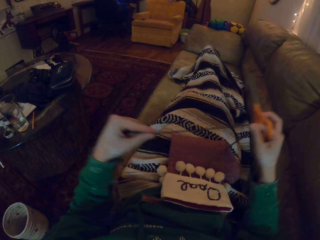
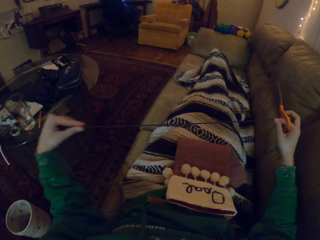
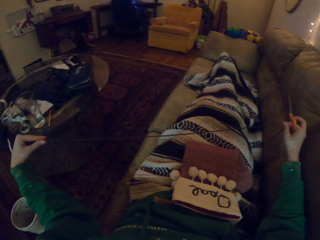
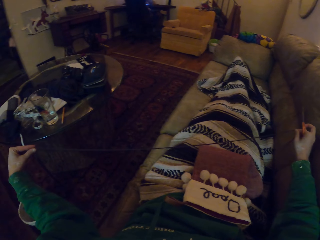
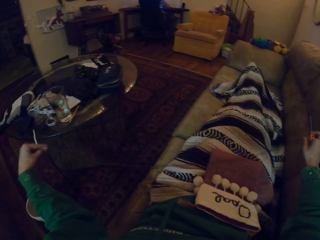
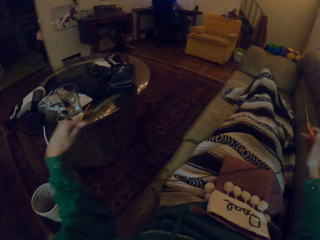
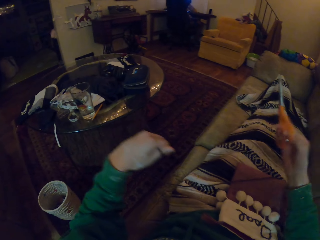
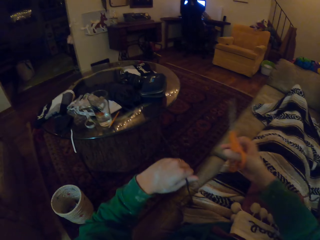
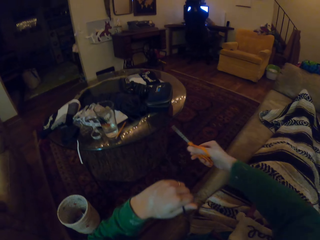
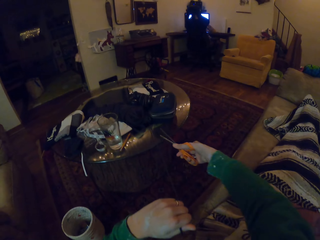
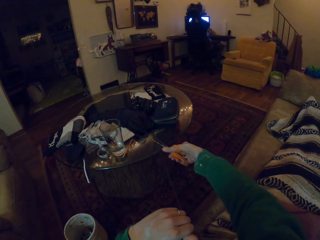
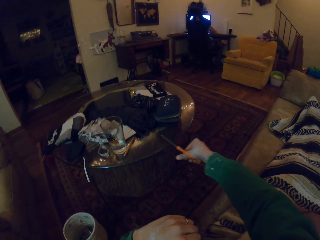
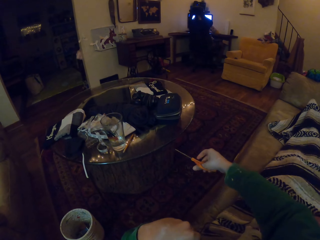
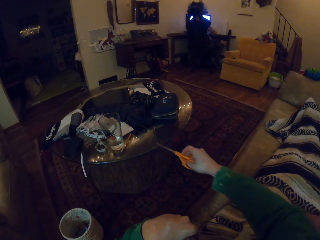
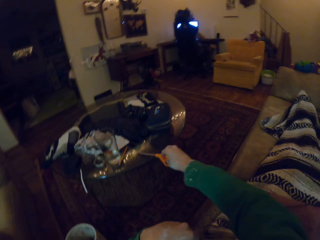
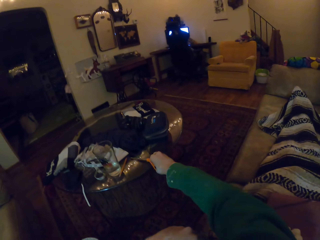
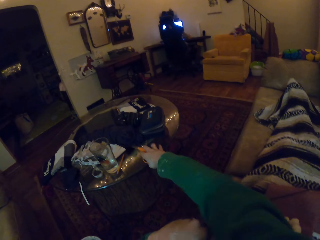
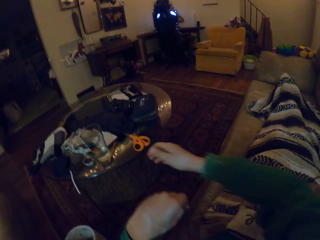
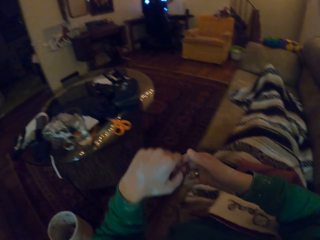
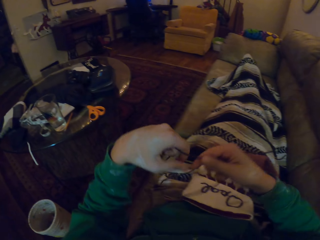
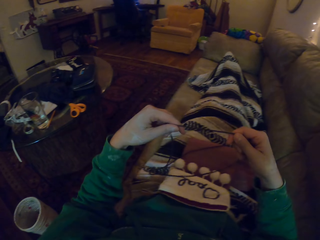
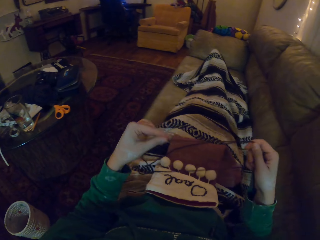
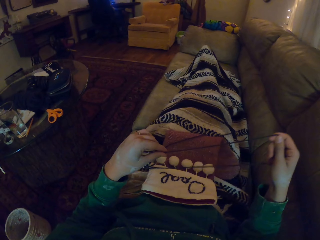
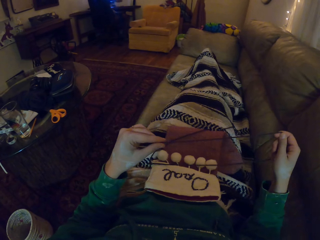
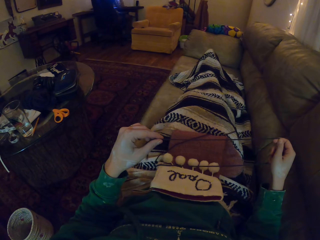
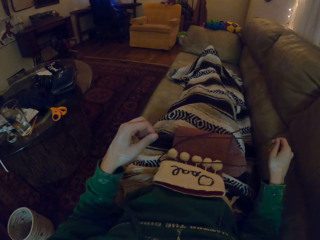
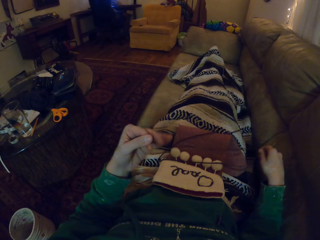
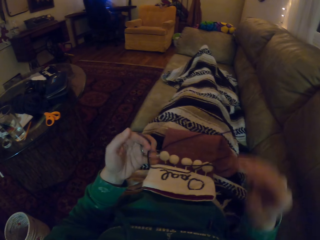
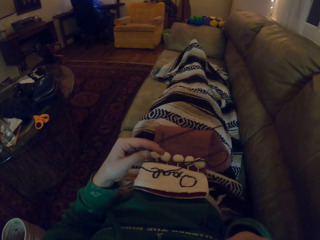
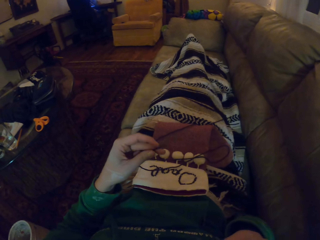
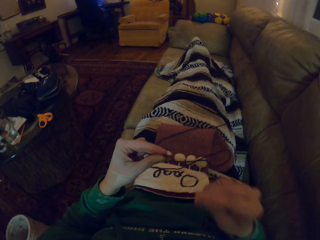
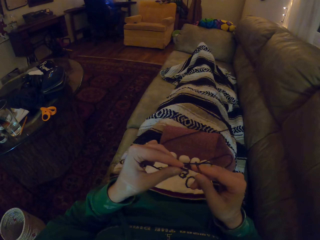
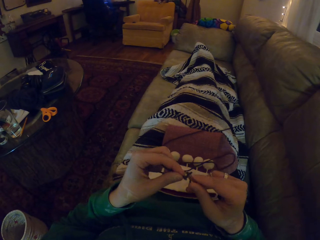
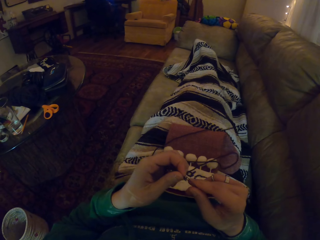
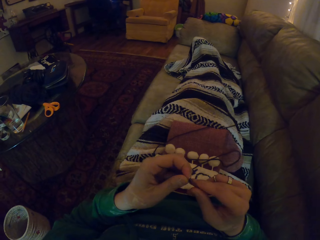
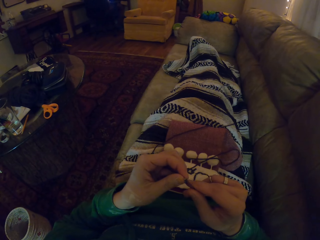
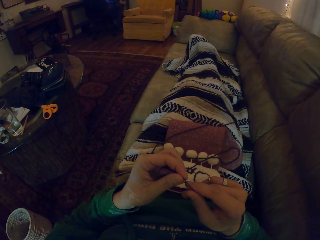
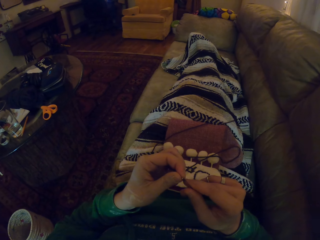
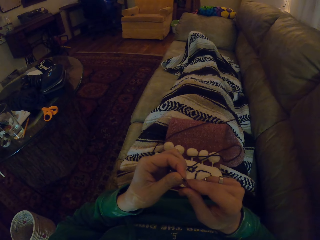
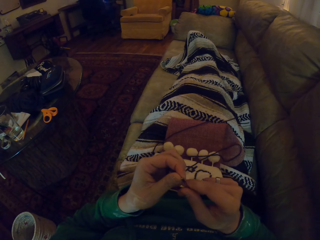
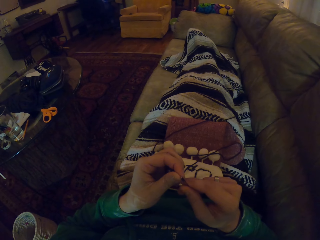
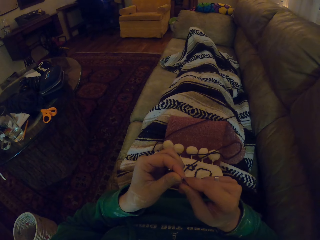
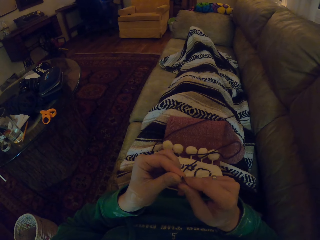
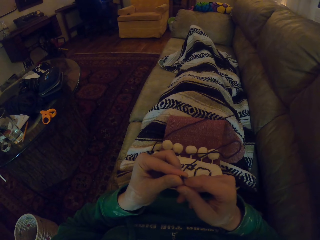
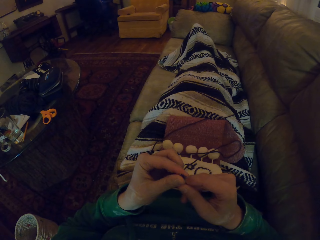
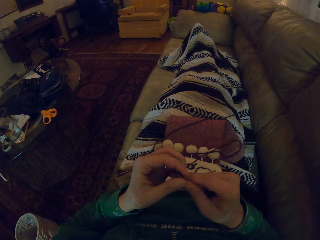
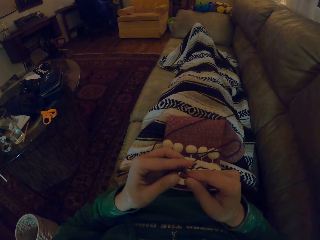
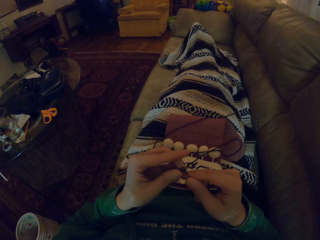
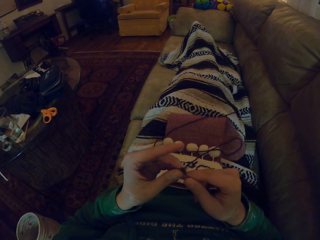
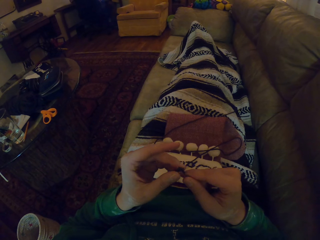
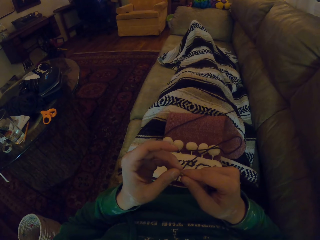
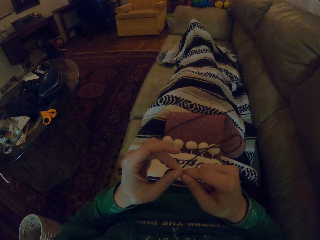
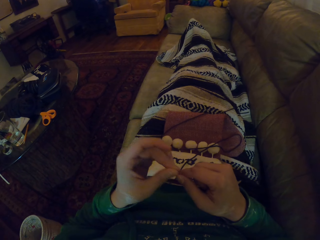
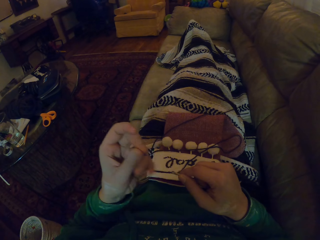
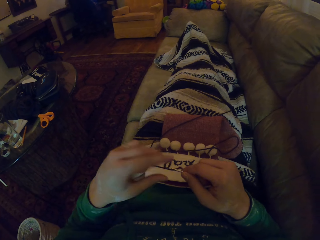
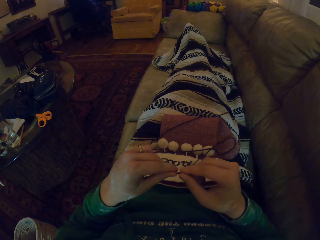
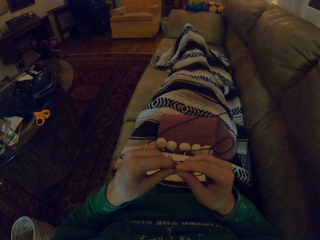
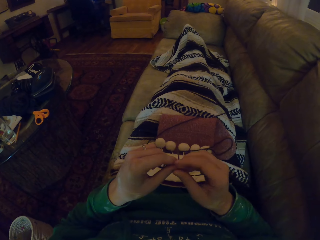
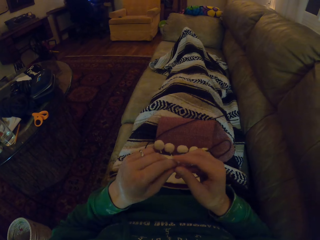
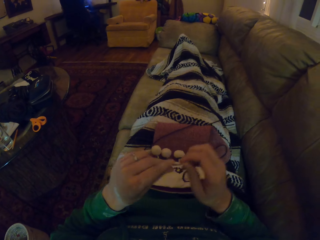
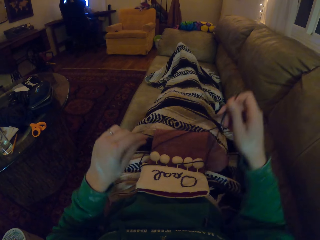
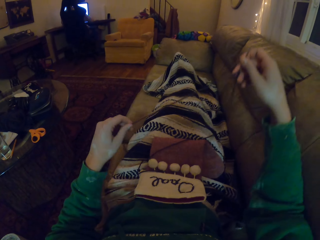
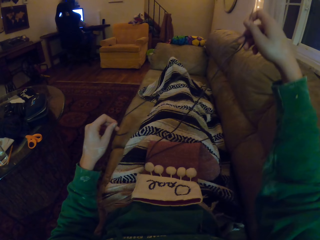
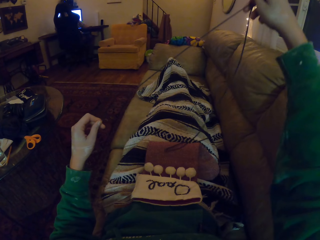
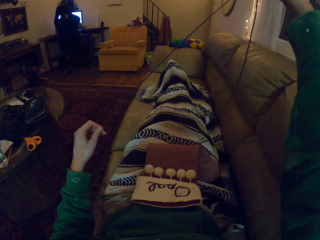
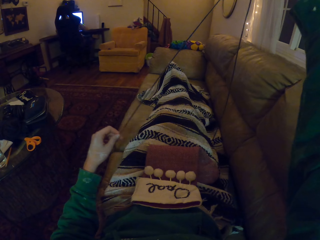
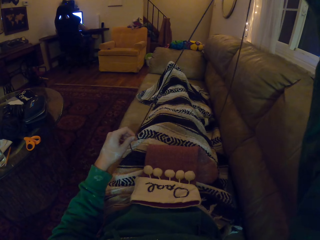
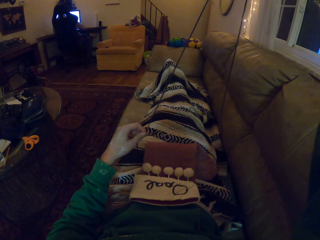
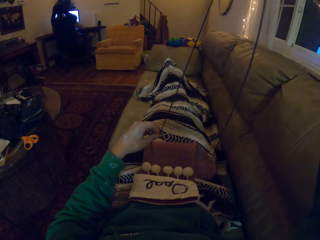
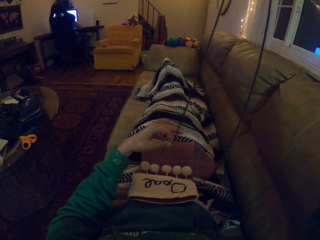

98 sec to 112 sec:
The camera wearer puts the scissors on the table. They adjust the yarn. They take a sewing needle. They insert the yarn in the needle. They adjust the yarn. They pull the yarn.

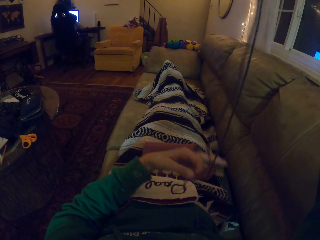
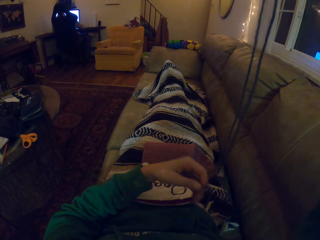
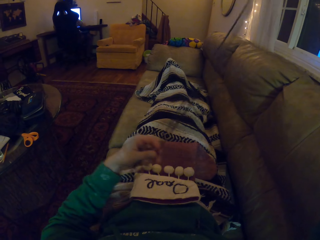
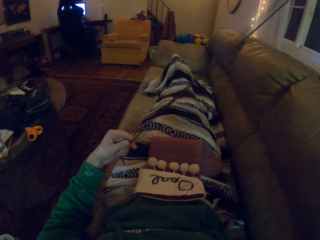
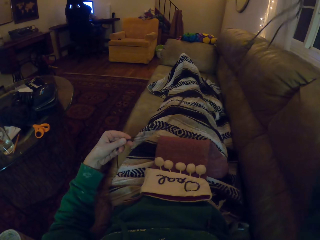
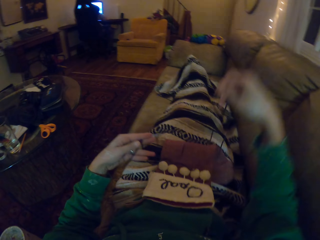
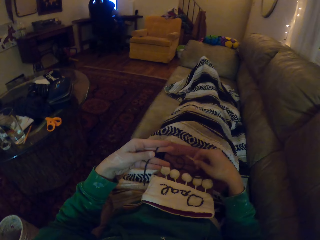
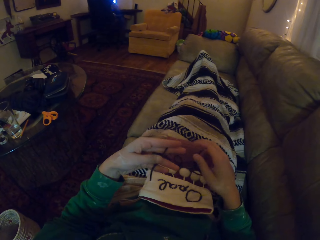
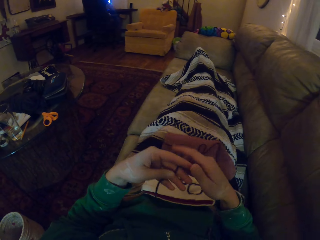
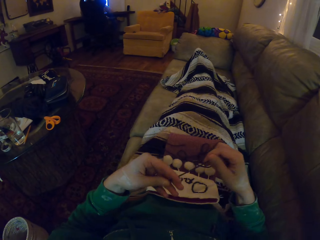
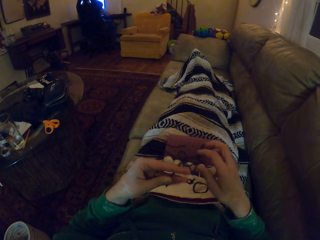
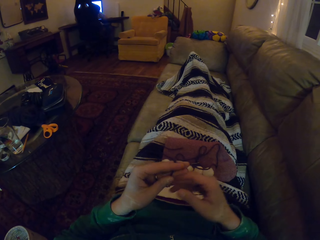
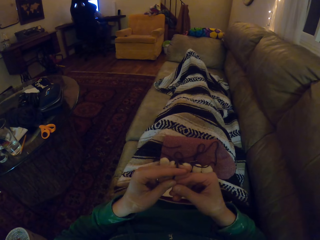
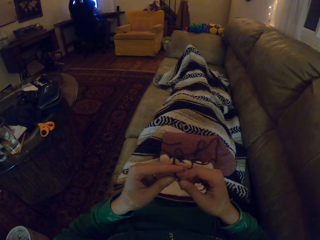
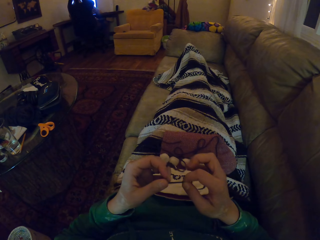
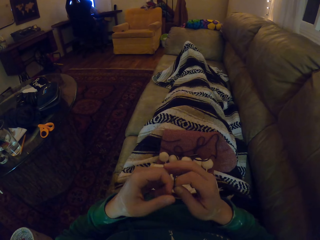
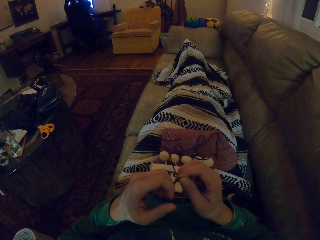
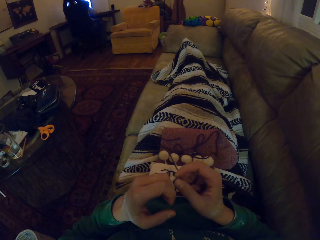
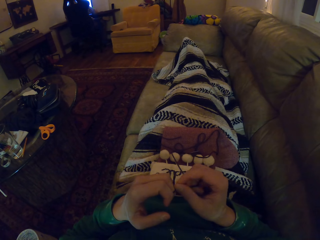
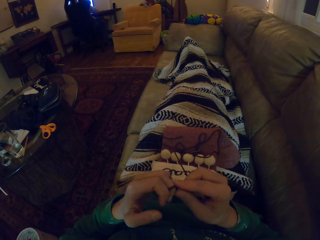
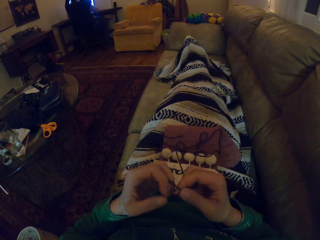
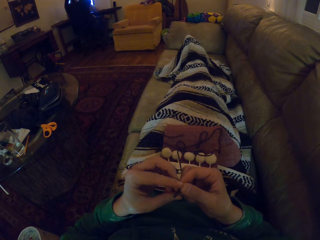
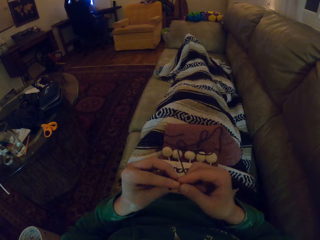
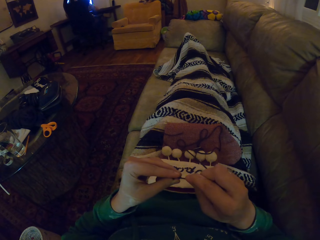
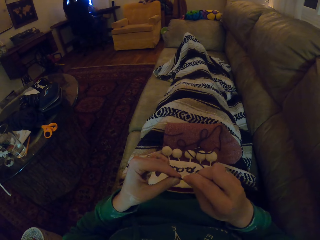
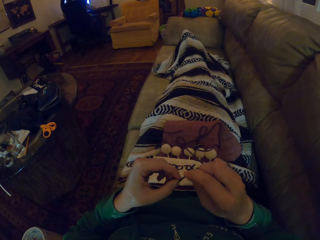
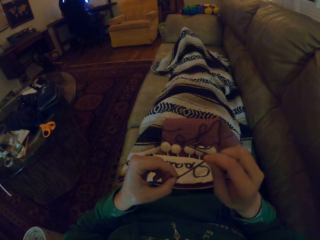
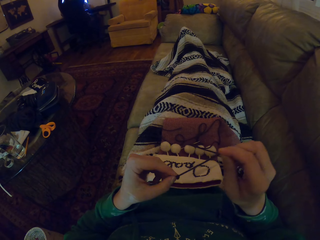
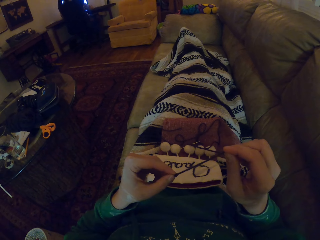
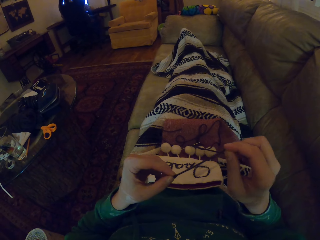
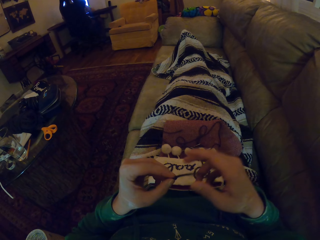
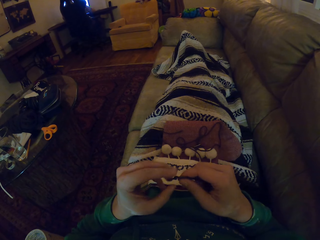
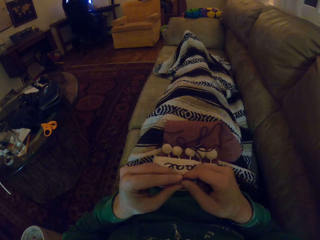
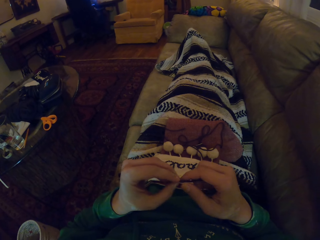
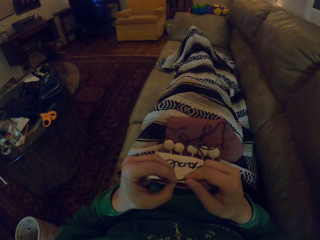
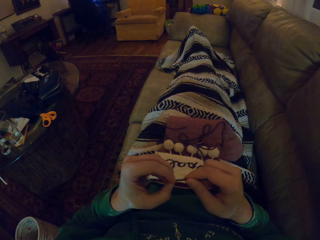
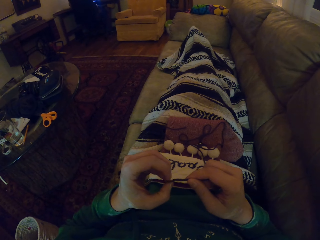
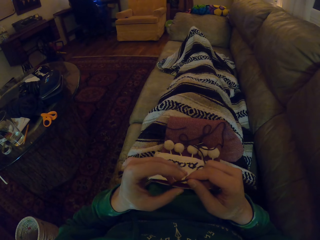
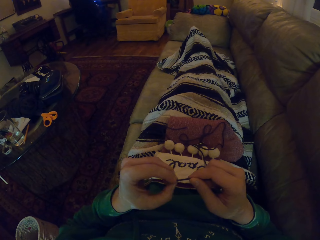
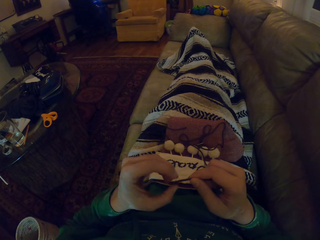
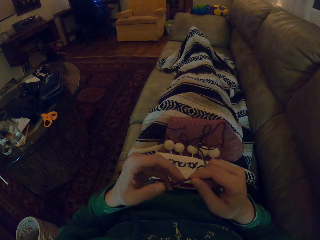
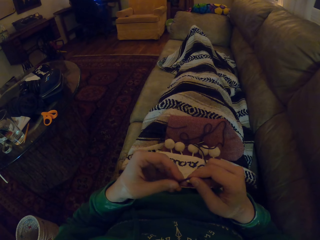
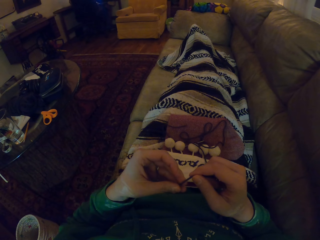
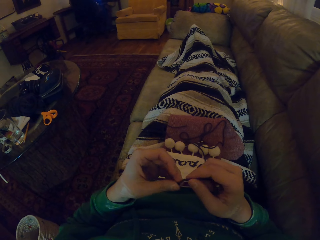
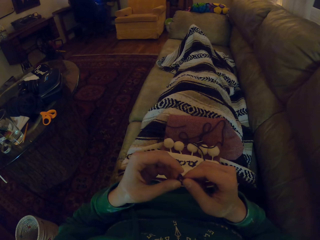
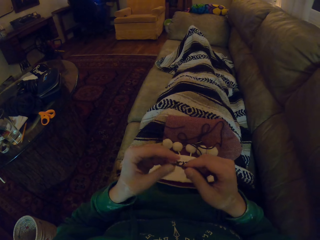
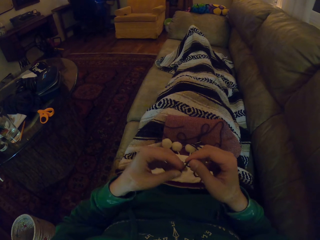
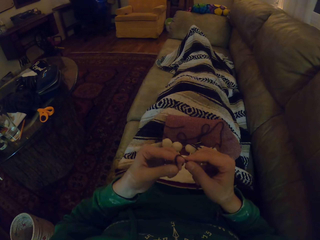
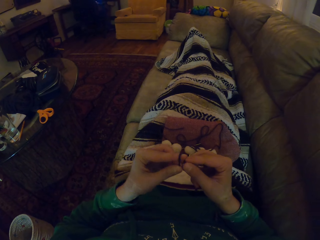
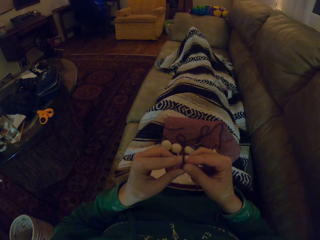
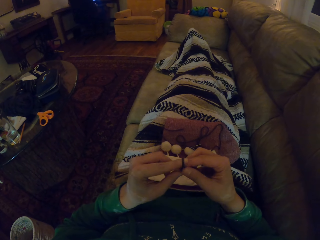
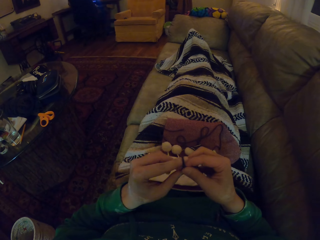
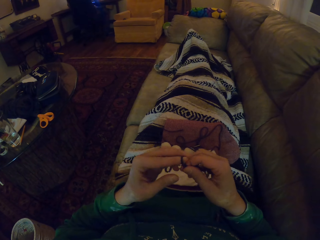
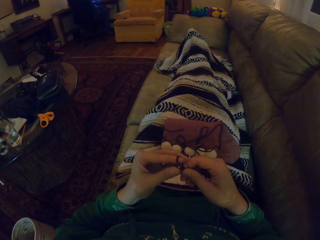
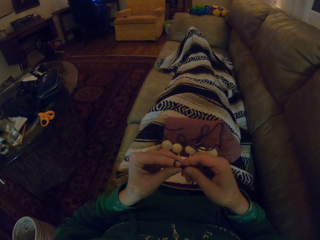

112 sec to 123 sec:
The camera wearer puts the knitting needle down. They tie the yarn. They tie the needle.
